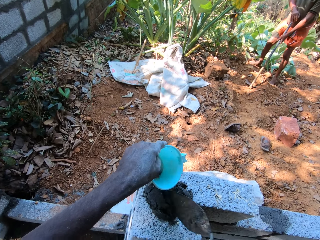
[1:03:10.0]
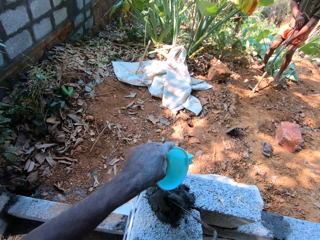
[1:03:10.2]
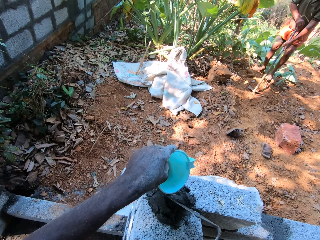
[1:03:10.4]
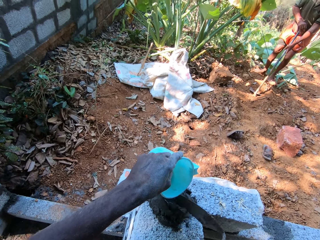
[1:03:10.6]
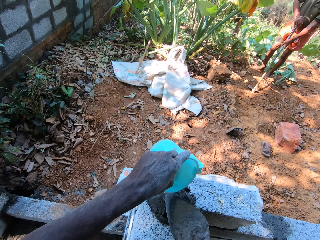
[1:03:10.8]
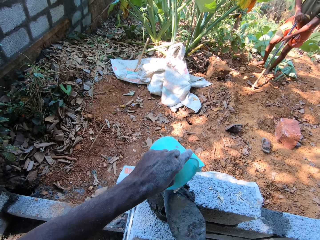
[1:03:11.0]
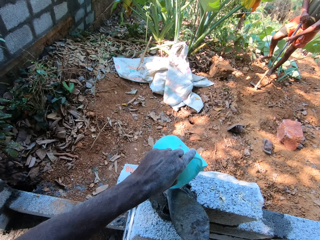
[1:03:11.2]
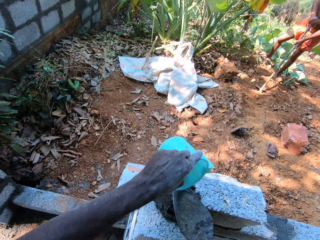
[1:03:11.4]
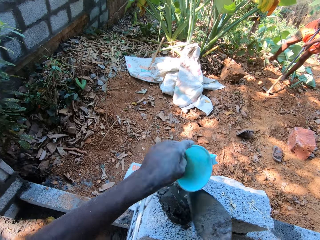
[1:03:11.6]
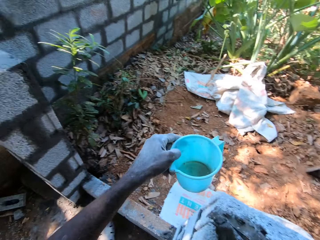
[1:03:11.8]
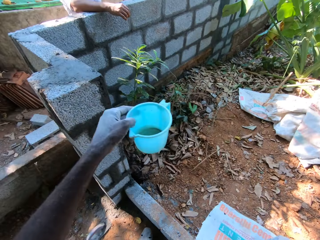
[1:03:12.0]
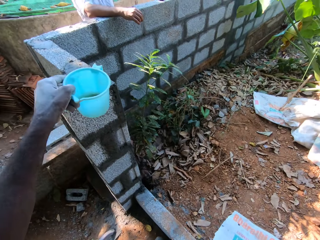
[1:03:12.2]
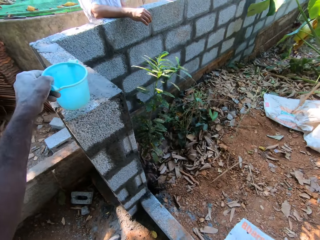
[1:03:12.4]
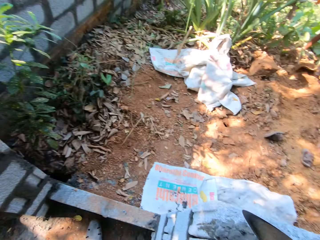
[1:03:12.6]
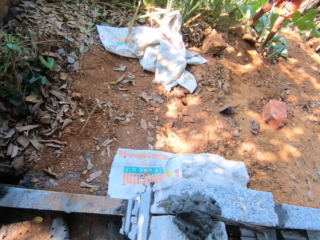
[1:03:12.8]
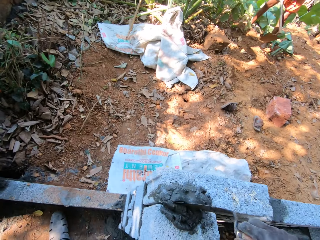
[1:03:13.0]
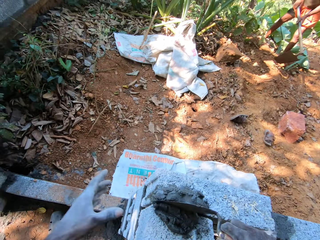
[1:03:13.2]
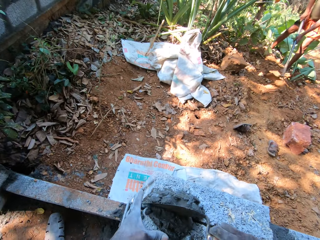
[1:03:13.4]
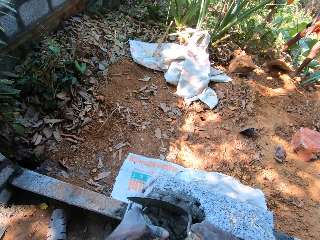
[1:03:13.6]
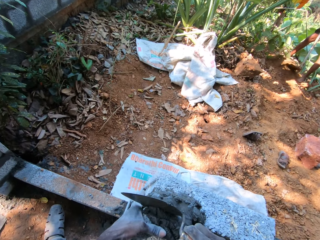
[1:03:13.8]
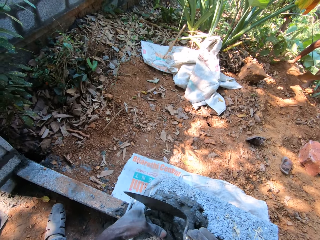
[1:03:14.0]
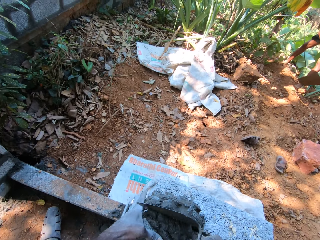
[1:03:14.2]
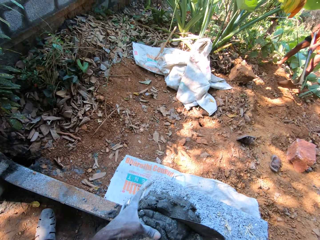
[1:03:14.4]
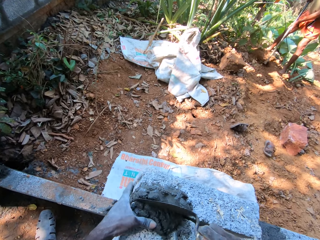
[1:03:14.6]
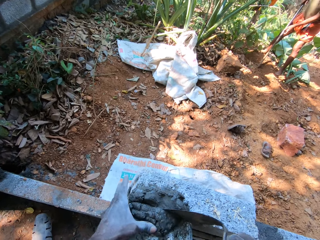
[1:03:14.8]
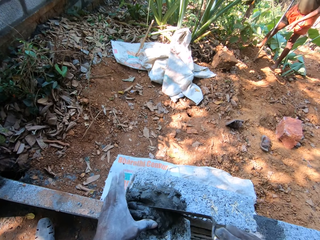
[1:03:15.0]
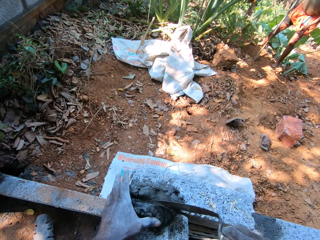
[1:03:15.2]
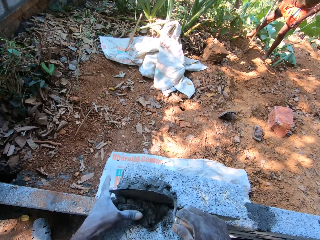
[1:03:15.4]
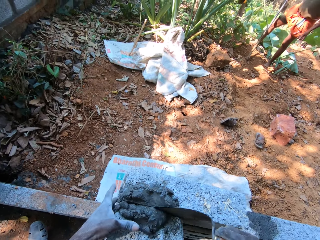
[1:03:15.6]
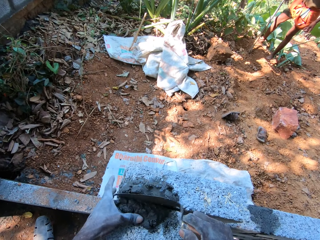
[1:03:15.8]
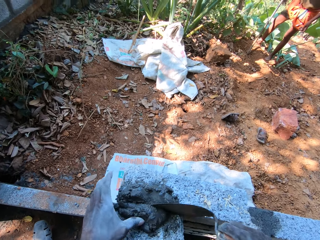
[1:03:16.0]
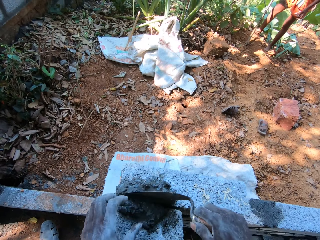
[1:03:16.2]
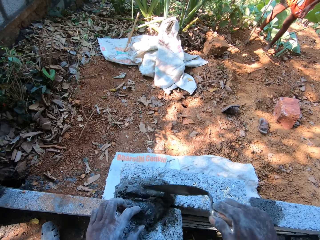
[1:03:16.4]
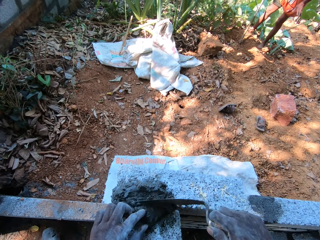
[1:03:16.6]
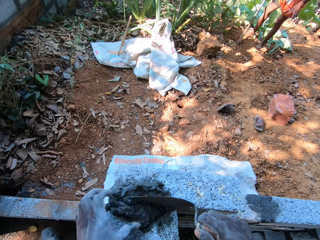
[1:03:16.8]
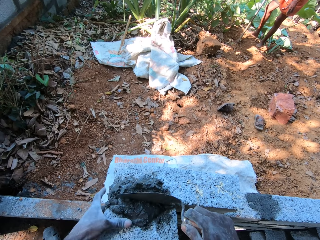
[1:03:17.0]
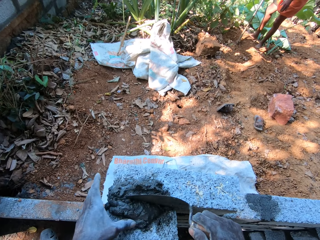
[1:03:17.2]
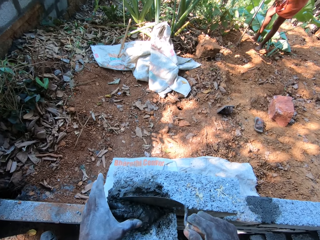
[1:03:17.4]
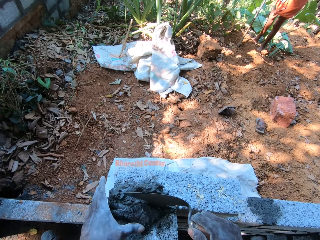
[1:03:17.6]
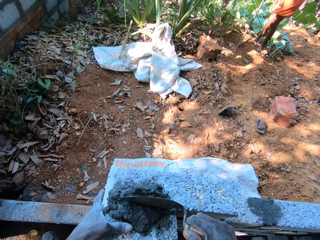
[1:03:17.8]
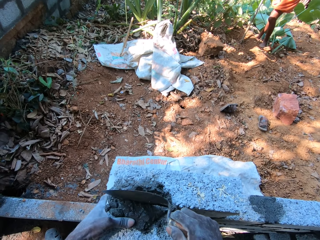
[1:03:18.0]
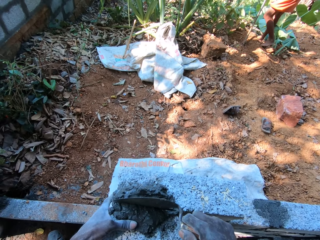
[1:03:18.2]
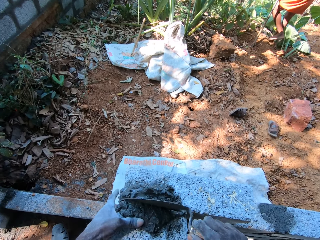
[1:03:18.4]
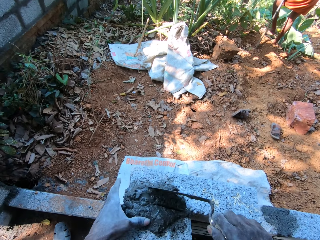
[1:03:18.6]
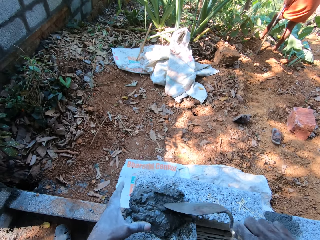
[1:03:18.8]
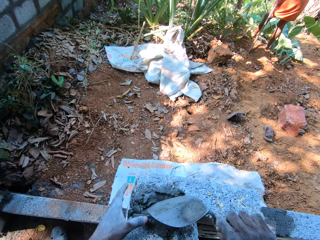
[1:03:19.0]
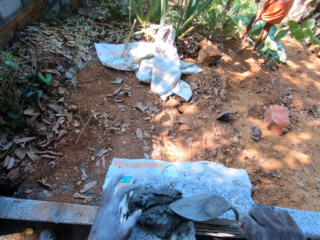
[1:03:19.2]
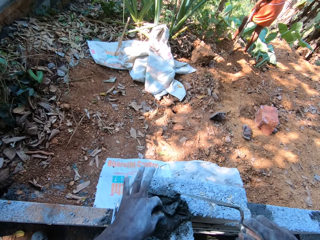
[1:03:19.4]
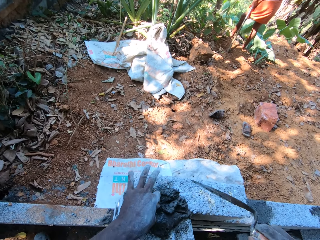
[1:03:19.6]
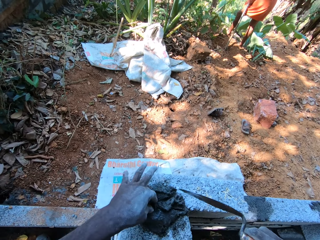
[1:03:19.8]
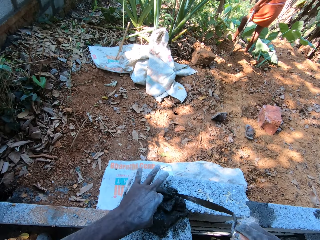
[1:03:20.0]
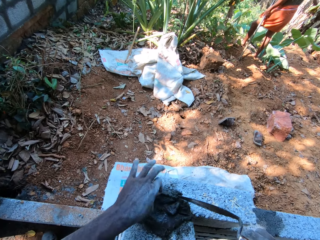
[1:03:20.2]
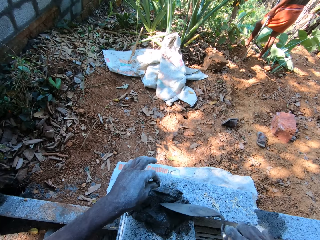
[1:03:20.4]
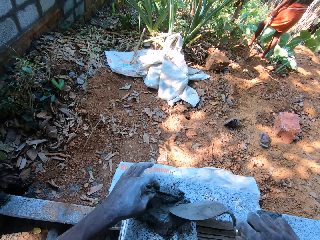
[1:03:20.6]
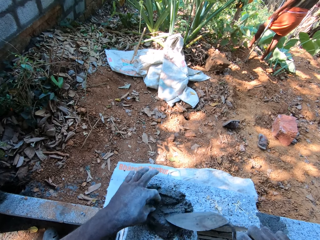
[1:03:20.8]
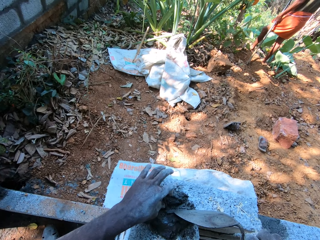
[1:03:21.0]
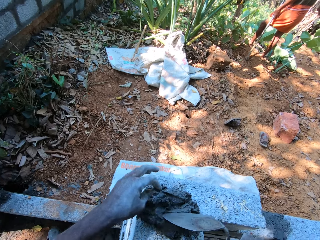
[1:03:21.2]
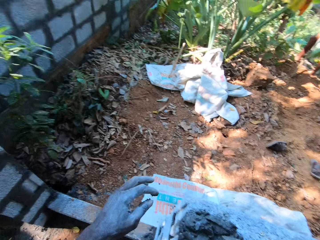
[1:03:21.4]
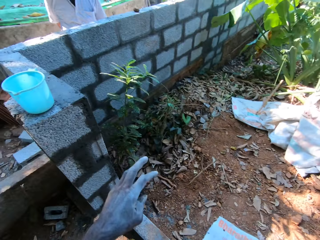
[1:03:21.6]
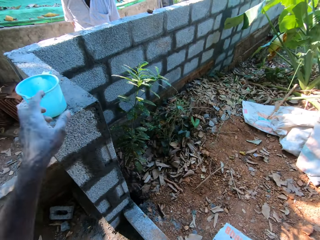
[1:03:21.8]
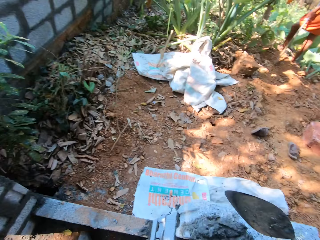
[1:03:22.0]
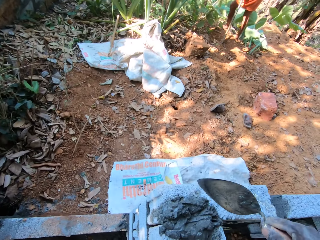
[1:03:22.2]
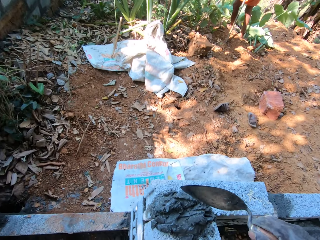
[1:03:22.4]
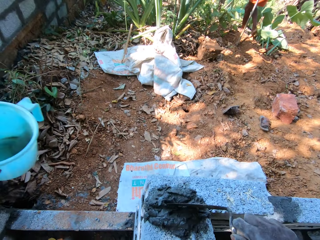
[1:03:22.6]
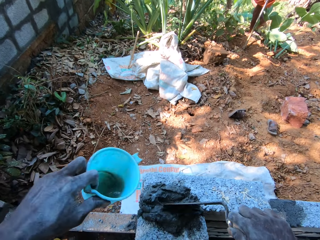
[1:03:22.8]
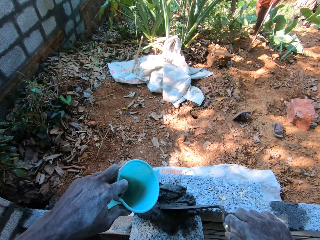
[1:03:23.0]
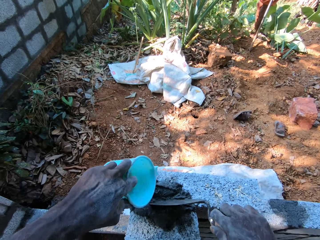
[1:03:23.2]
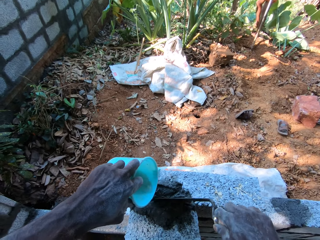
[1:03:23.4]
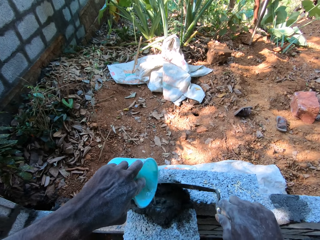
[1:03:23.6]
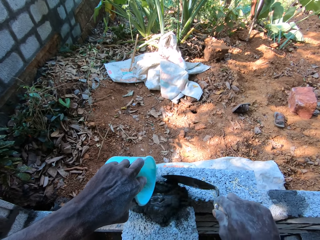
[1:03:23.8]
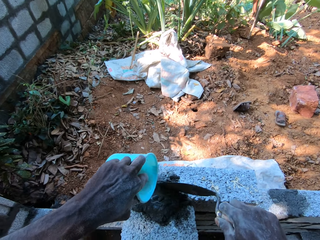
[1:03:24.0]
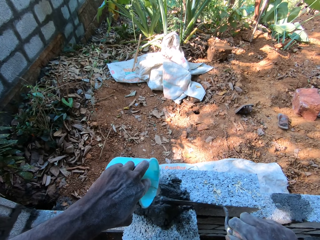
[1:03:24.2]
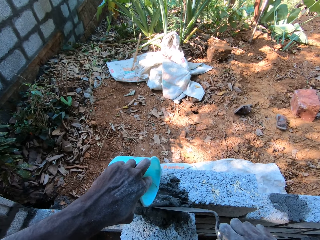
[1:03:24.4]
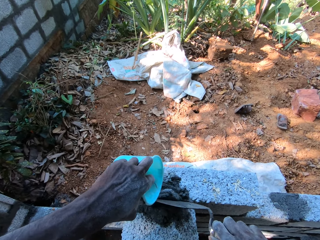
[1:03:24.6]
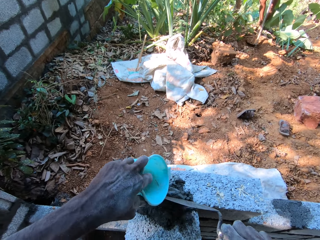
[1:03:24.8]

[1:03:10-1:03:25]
The camera wearer touches the mortar with the hand trowel in his right hand. He pours water from the cup on the hand trowel in his right hand. He drops the cup on the block wall with his left hand. The man gathers leaves and stone on the ground with the hoe in both hands. The camera wearer touches the mortar with the hand trowel in his right hand. He holds the block wall with his left hand. He levels the cement. The man holds the hoe on the ground with his right hand and turns around. The camera wearer puts his left hand on the mortar. He picks up the jug. The man moves the leg. The camera wearer pours water from the cup on the mortar with his left hand.

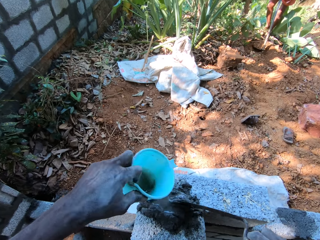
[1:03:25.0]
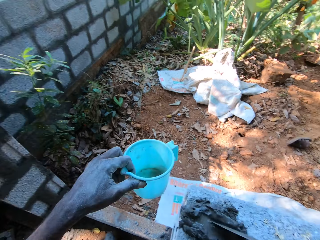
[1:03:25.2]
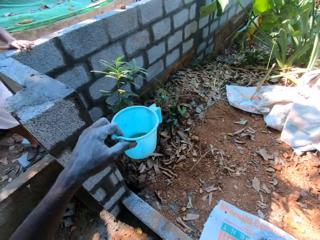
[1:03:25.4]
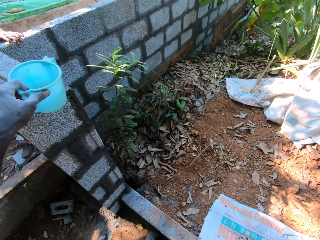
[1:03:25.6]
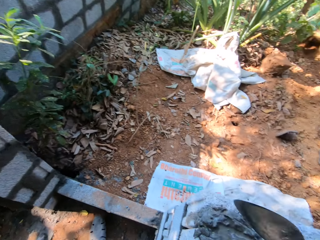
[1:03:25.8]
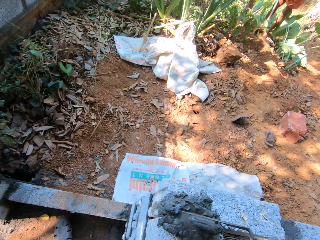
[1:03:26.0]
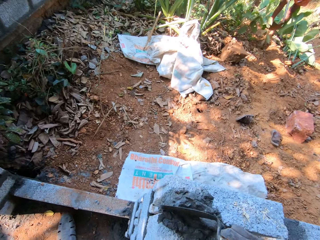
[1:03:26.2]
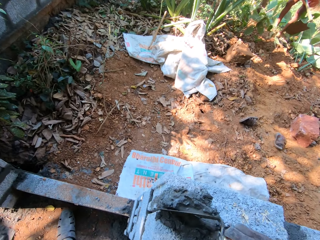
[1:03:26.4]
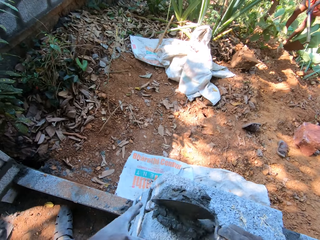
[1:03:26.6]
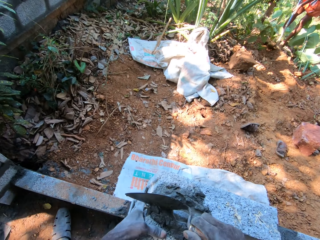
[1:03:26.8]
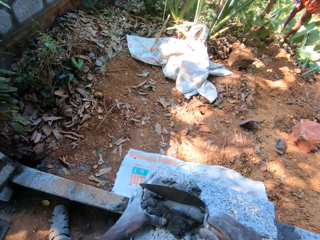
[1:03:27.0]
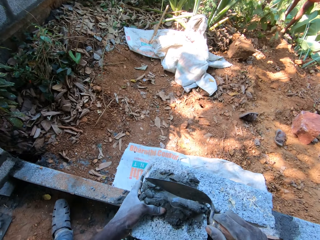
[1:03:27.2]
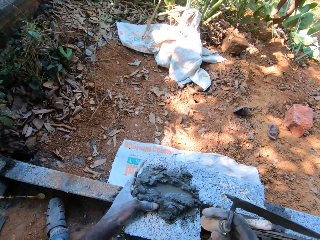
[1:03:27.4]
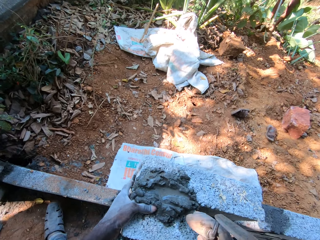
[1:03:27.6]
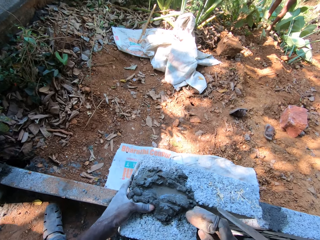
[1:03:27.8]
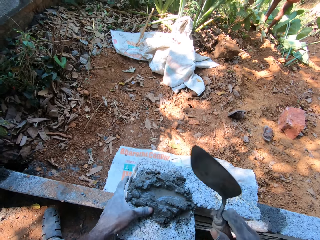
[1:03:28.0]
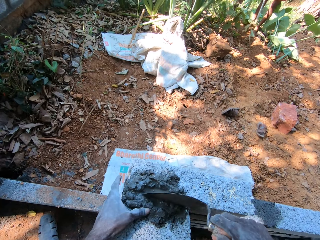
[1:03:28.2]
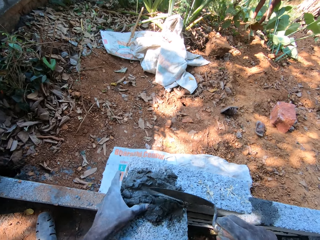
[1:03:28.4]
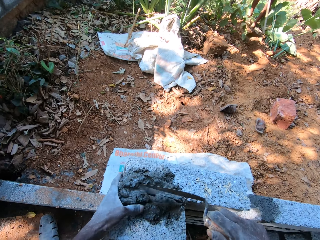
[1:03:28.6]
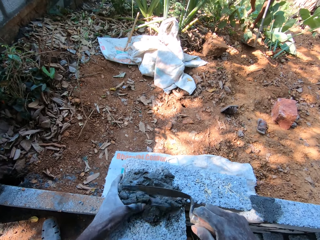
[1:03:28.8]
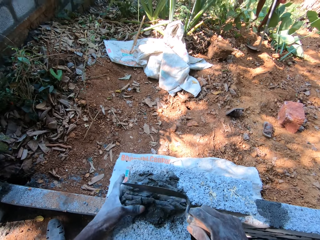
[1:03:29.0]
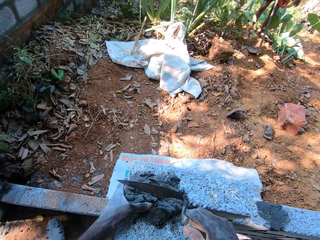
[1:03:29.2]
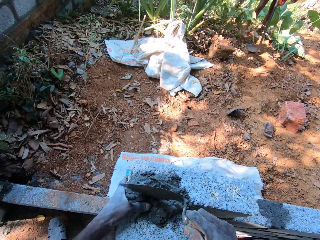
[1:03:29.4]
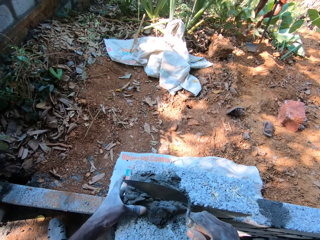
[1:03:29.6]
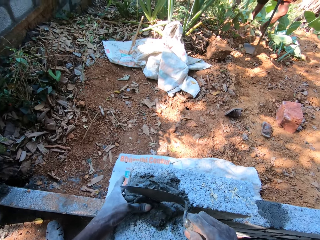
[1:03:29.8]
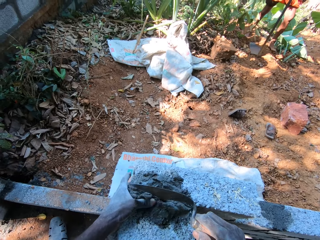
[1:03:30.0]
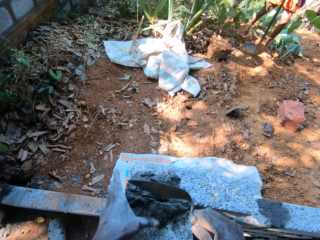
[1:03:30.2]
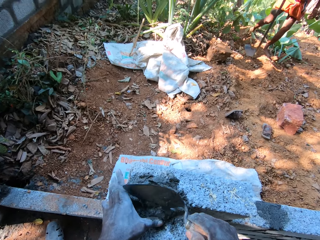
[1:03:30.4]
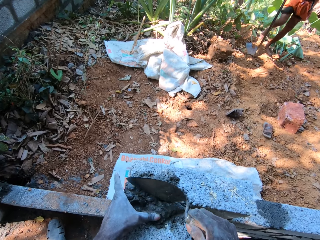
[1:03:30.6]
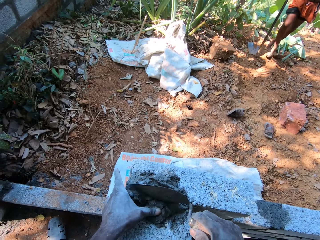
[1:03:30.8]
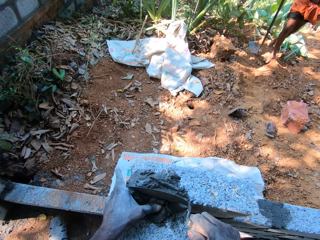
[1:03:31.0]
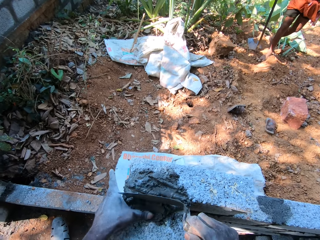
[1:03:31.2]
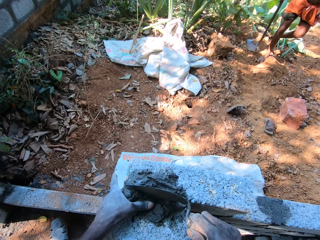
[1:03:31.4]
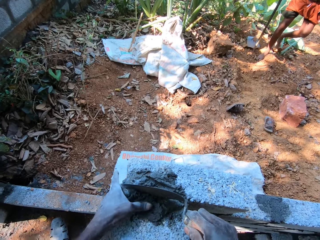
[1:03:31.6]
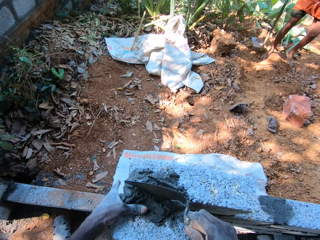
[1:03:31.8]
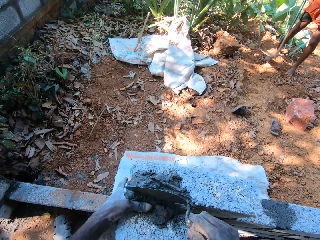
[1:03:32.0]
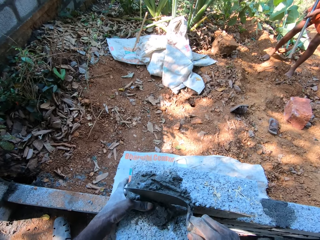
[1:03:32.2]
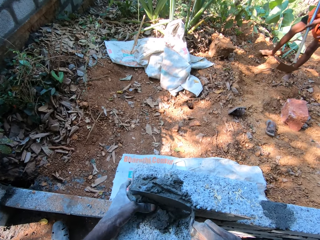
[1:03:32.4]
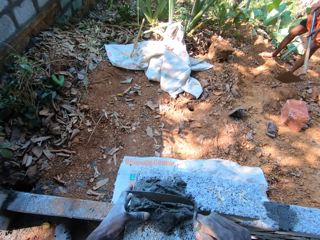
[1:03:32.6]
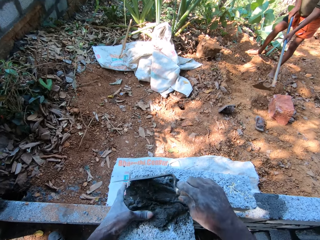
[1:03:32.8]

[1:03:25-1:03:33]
The camera wearer drops the cup on the wall with his left hand. He inserts the concrete in the blocks with the trowel. A man digs the ground with the hoe. The camera wearer hits the trowel on the wall with his right hand. He fills mortar into spaces between the blocks with the trowel in his right hand. The man walks at the farm.
